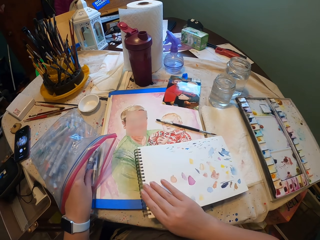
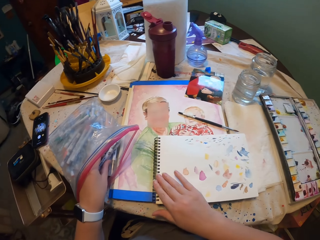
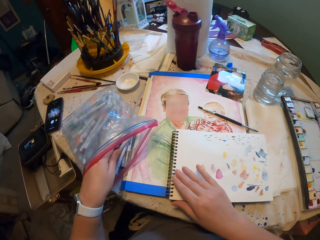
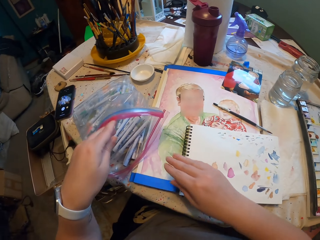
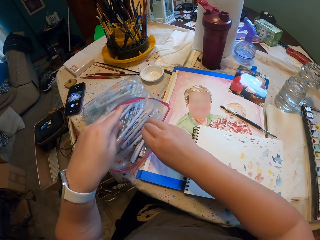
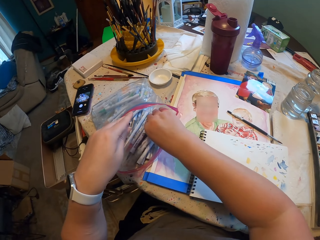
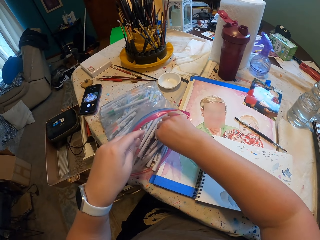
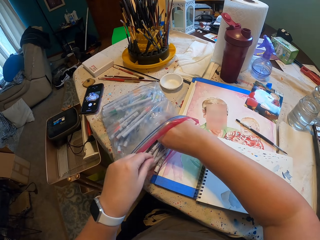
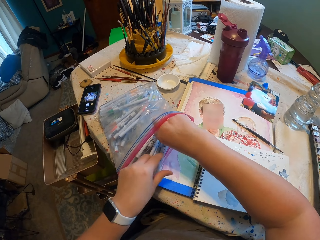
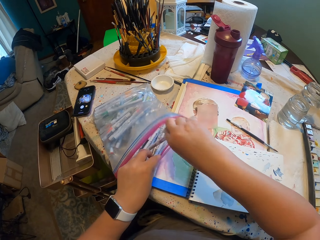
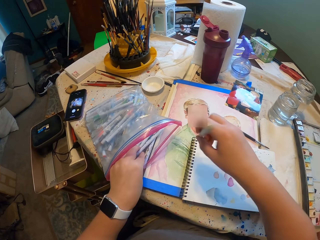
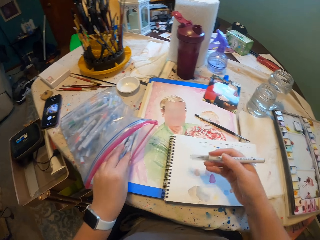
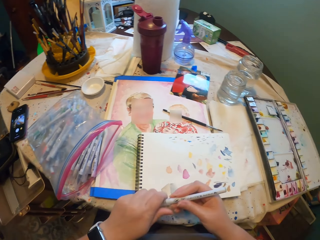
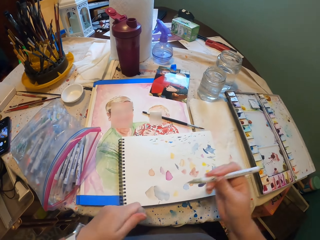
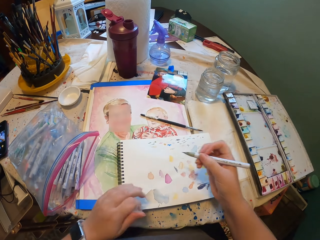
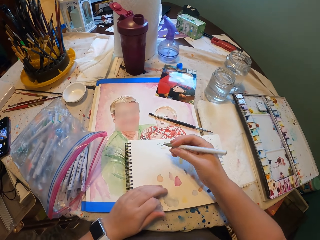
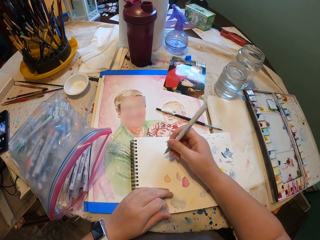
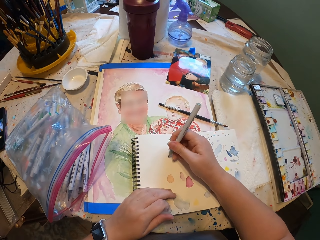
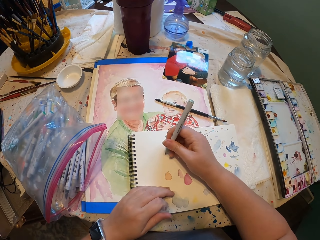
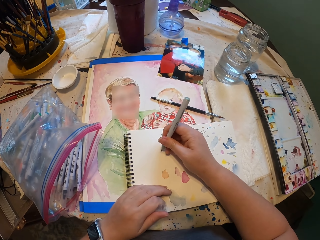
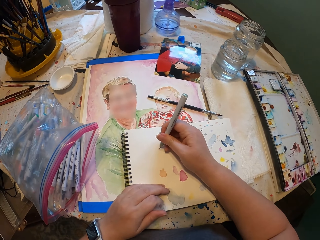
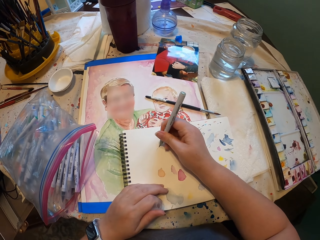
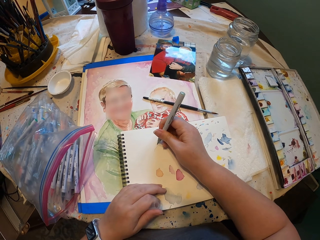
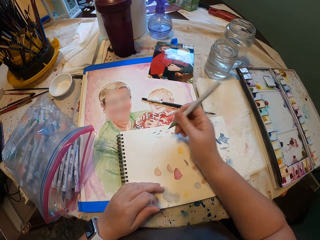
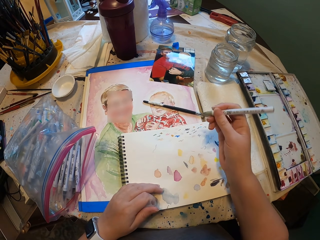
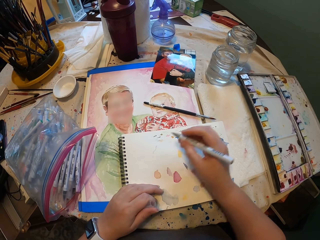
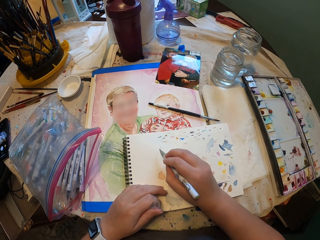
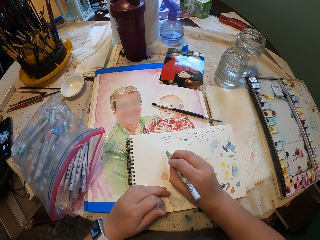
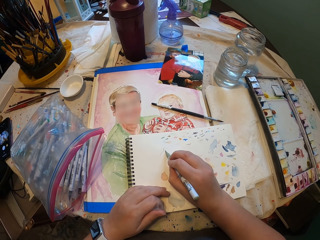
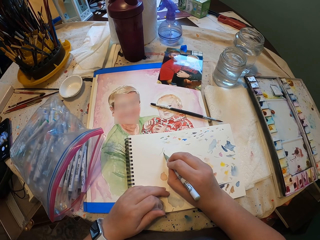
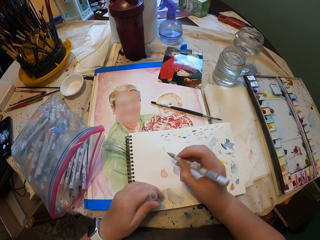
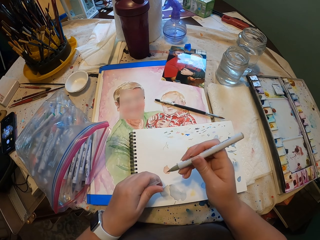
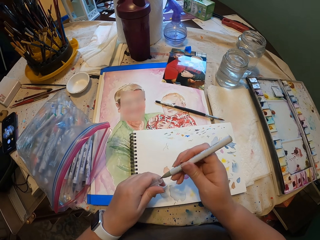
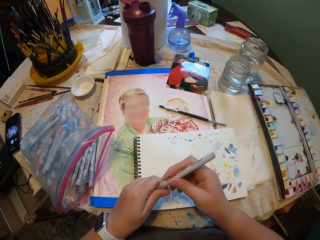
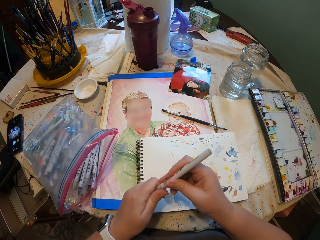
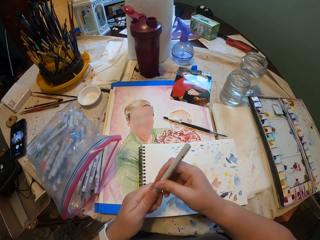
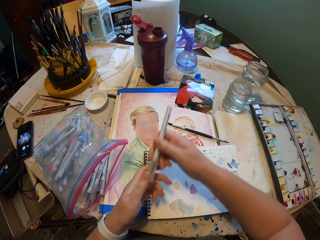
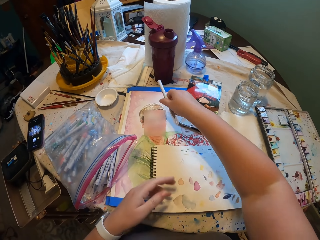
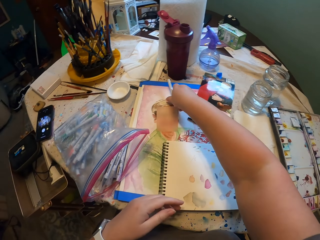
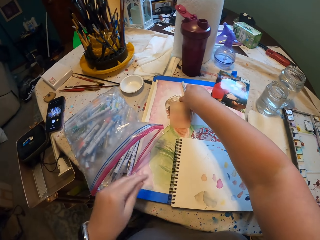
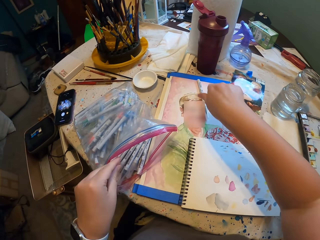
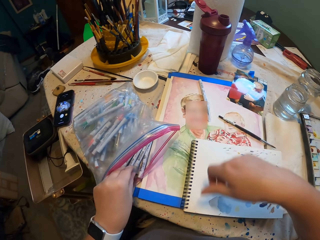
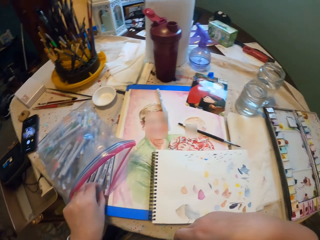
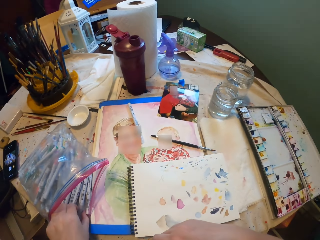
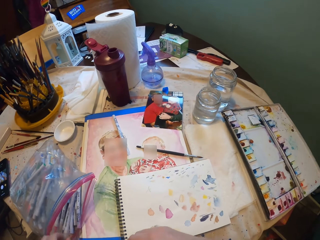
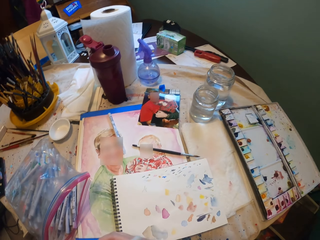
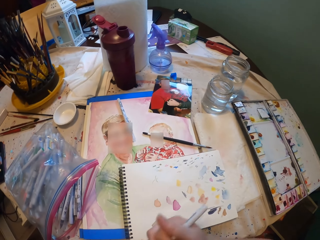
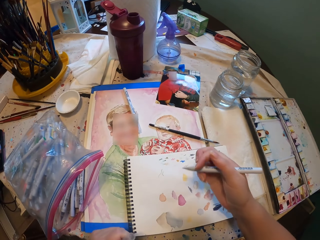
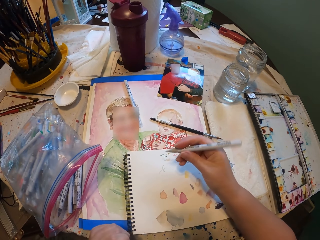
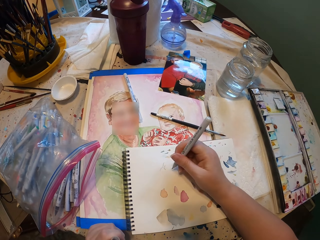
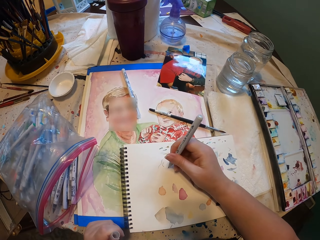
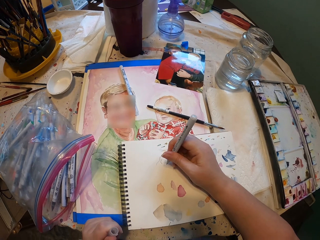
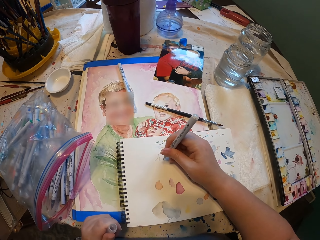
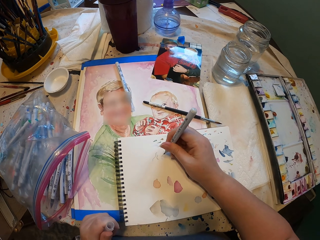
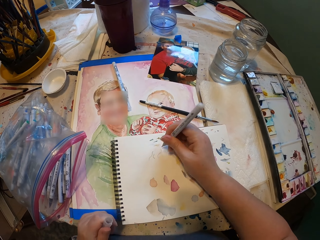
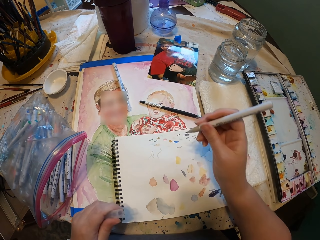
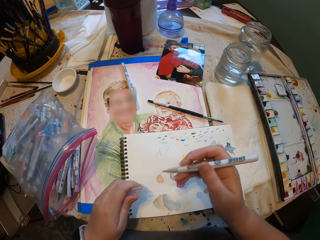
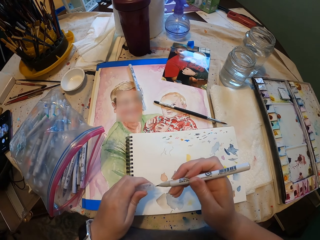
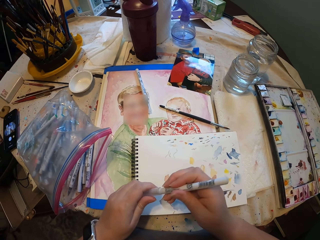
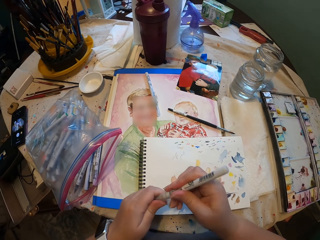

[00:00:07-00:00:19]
The camera wearer picks up the paint marker. They open the lid of the paint marker. They test a crayon on a piece of paper. They draw on the paint book. They close the lid of the paint marker. They put the paint marker on the table. They pick up the paint marker. They open the lid of the paint marker. They draw on the paint book.

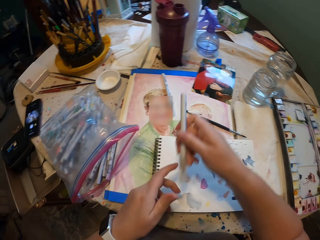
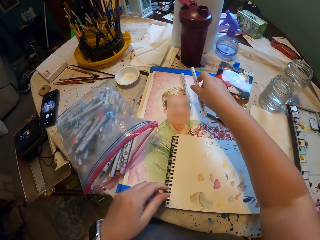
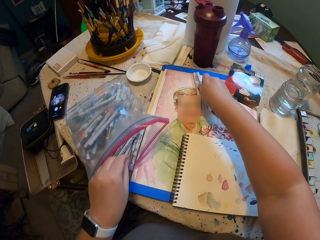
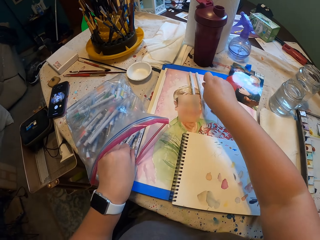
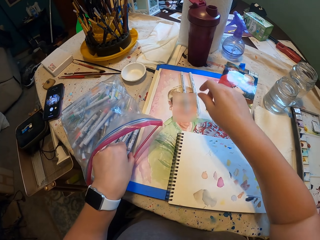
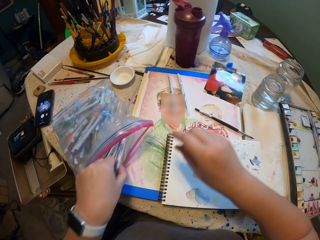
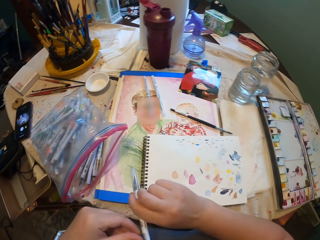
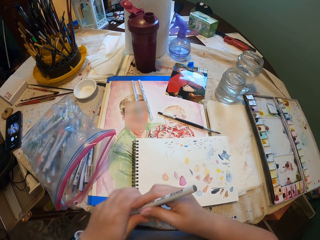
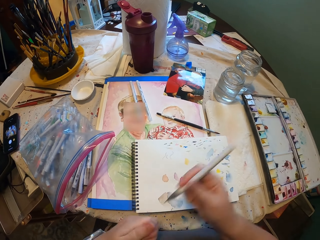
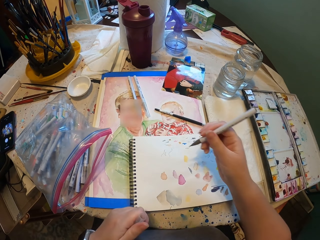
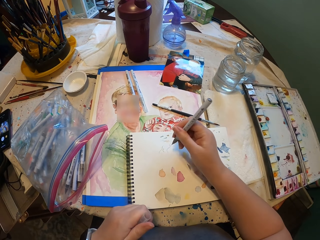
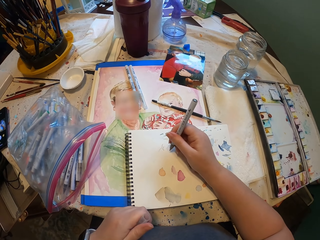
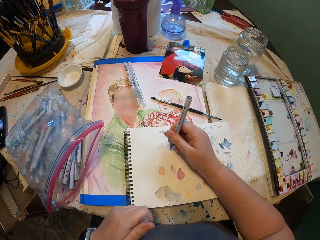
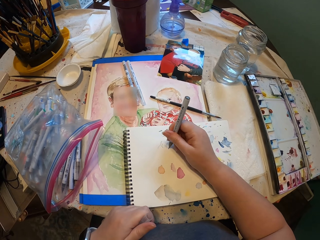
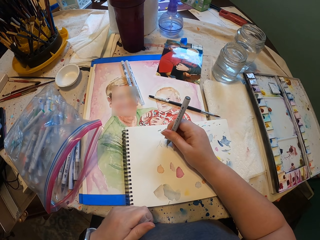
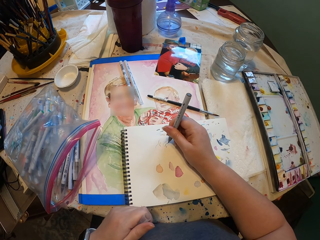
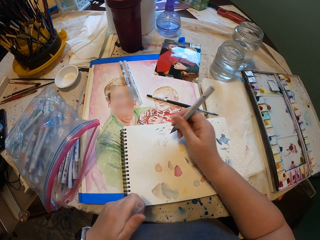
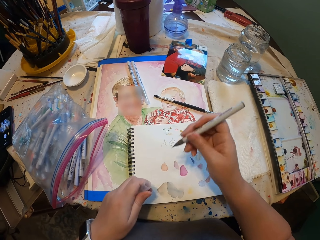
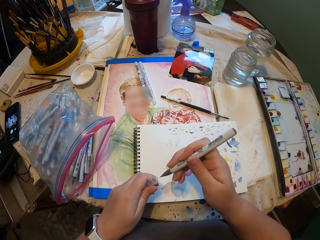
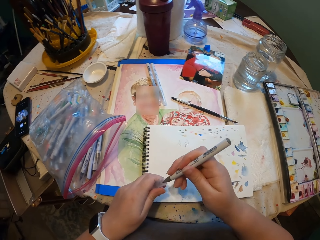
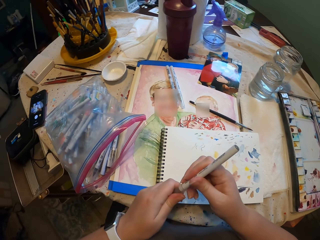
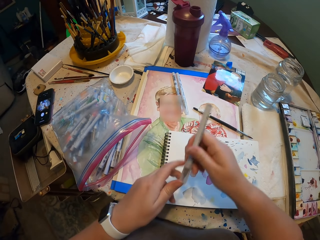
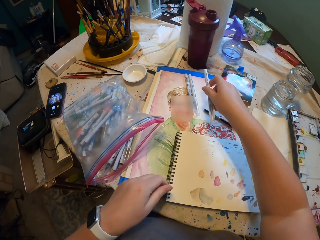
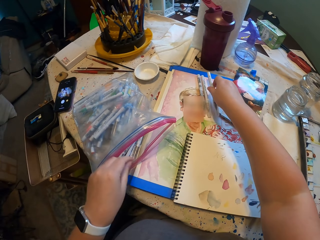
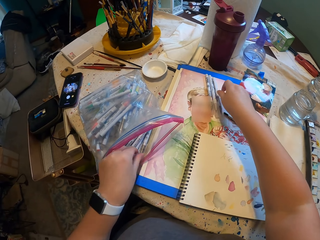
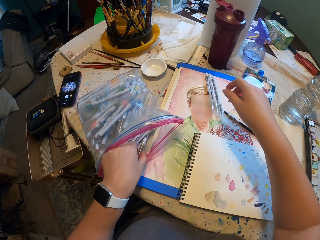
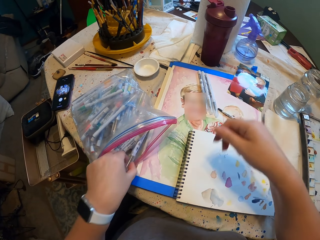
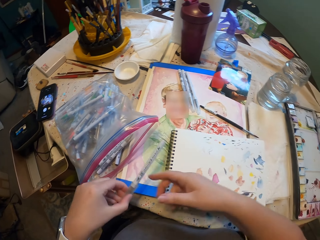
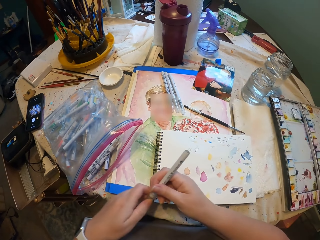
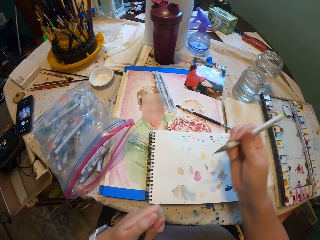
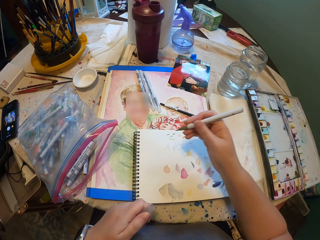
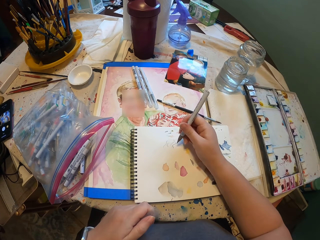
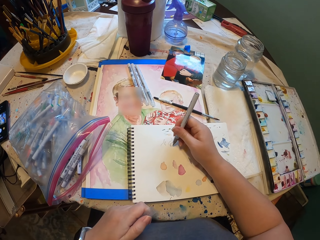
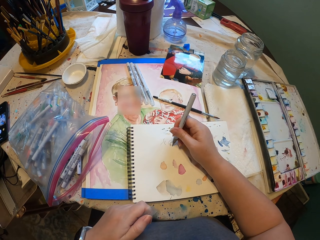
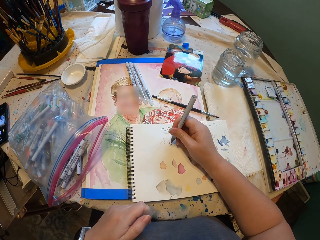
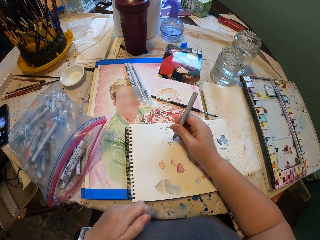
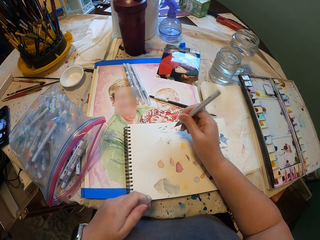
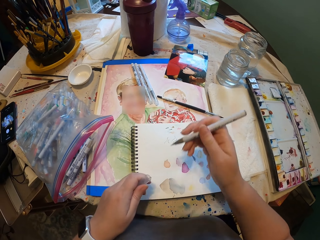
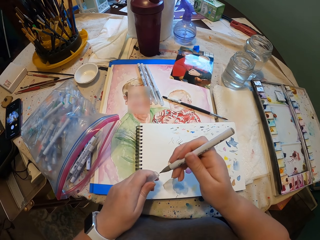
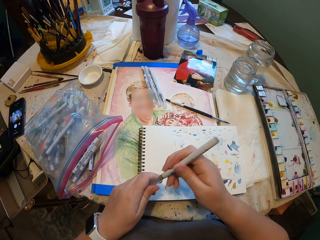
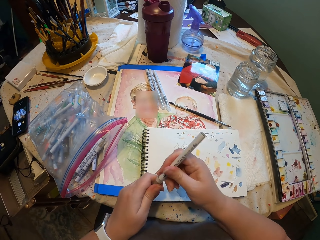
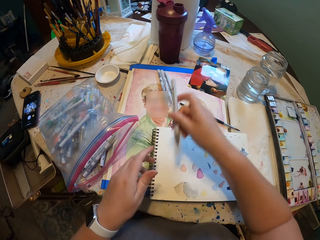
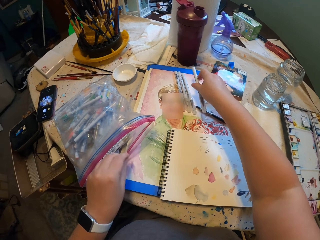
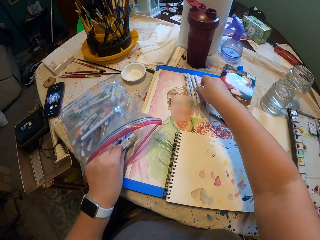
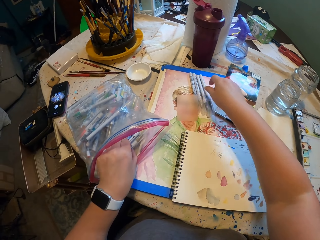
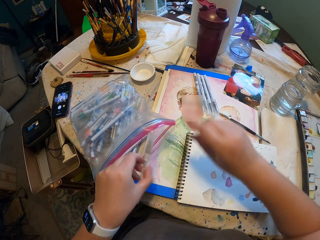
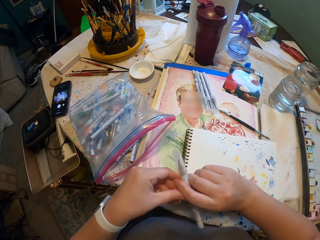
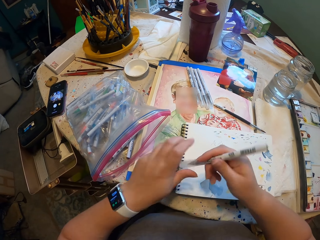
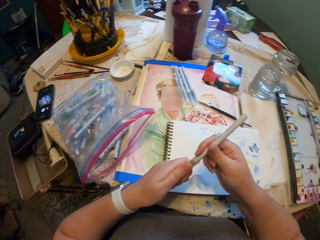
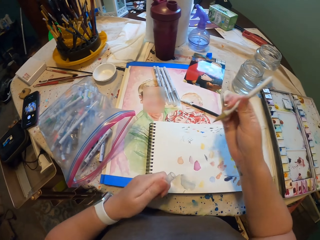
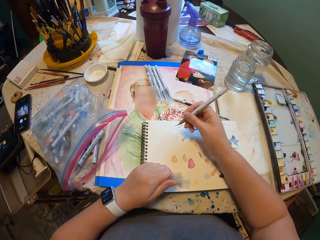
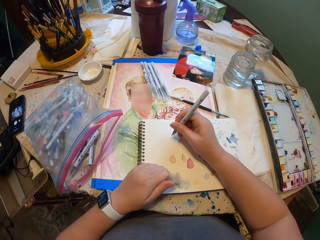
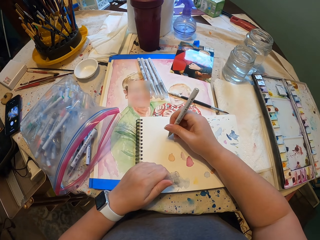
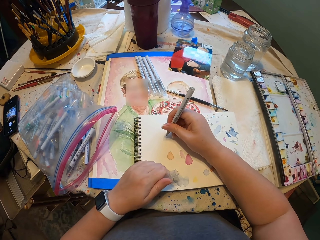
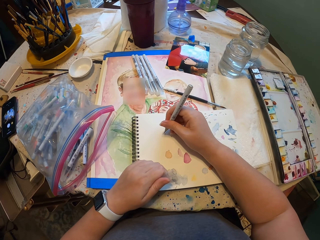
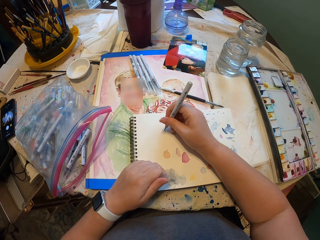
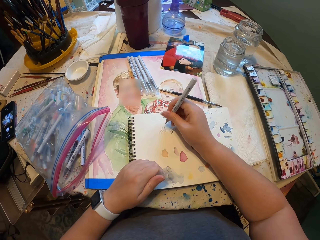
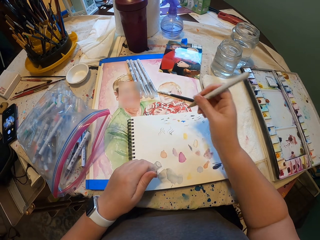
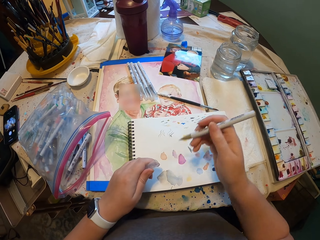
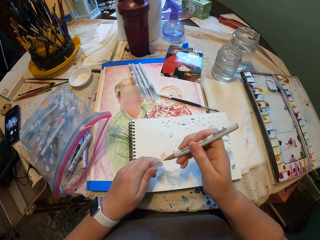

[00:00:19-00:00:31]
The camera wearer closes the lid of the paint marker. They put the paint marker on the table. They pick up the paint marker. They open the lid of the paint marker. They draw on the paint book. They close the lid of the paint marker. They put the paint marker on the table. They pick up the paint marker. They open the lid of the paint marker. They draw on the paint book. They close the lid of the paint marker. They put the paint marker on the table. They pick up the paint marker. They open the lid of the paint marker. They draw on the paint book.
